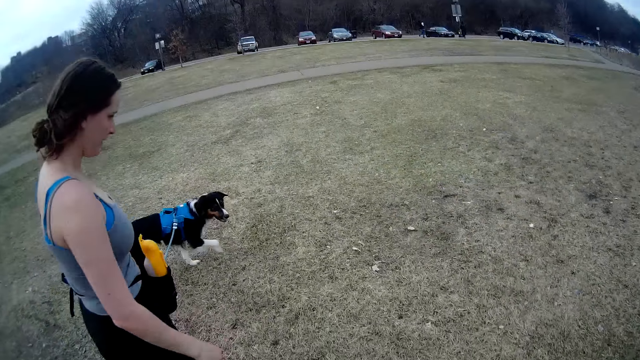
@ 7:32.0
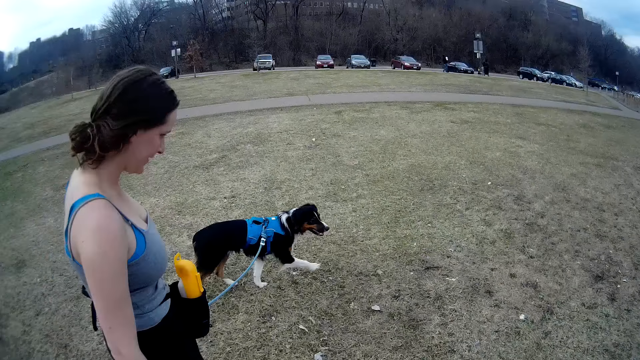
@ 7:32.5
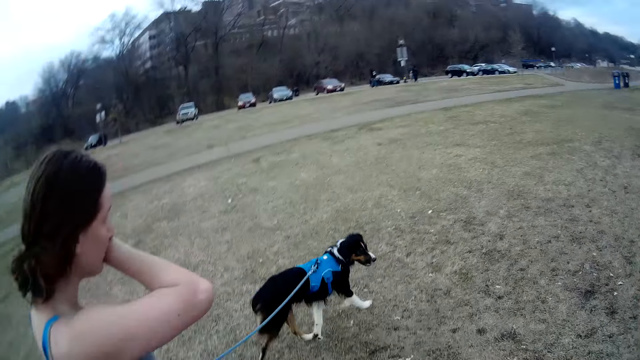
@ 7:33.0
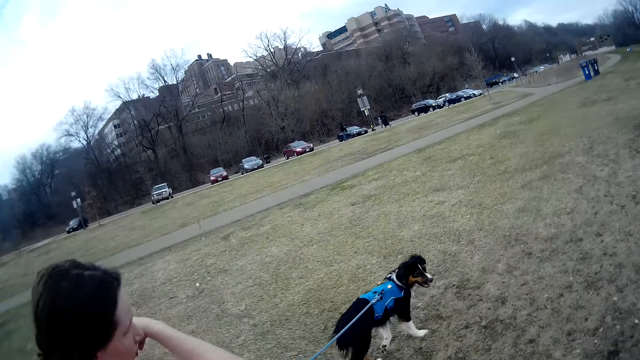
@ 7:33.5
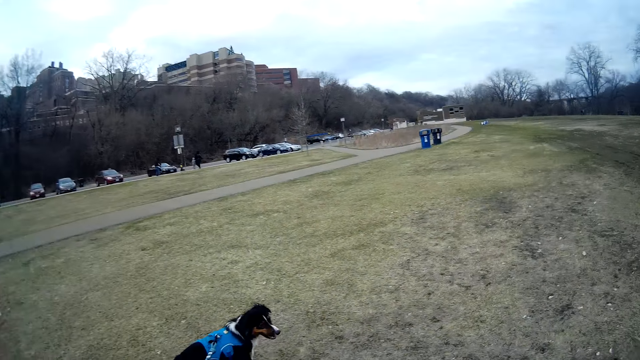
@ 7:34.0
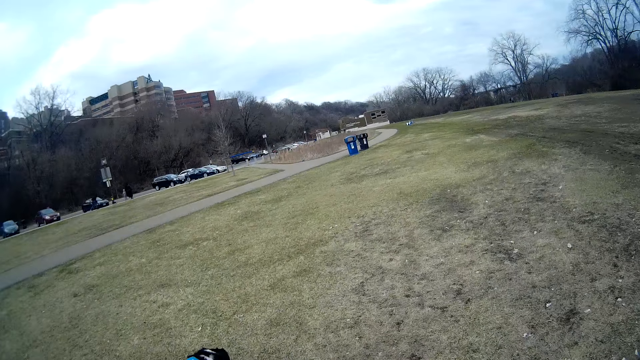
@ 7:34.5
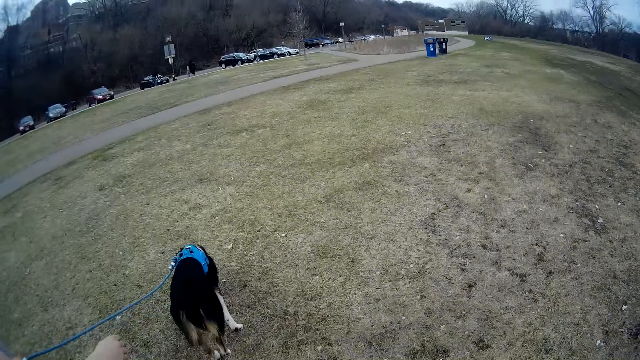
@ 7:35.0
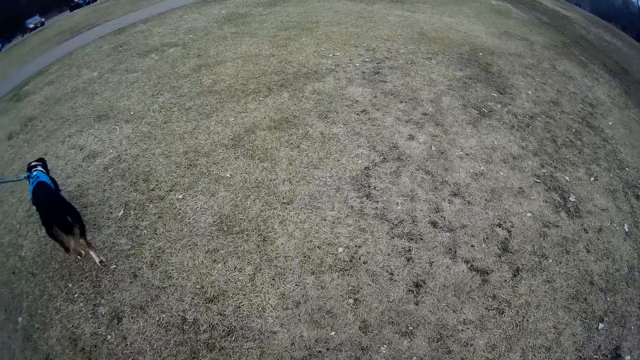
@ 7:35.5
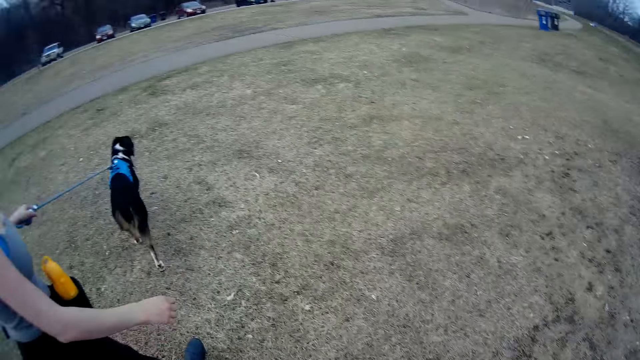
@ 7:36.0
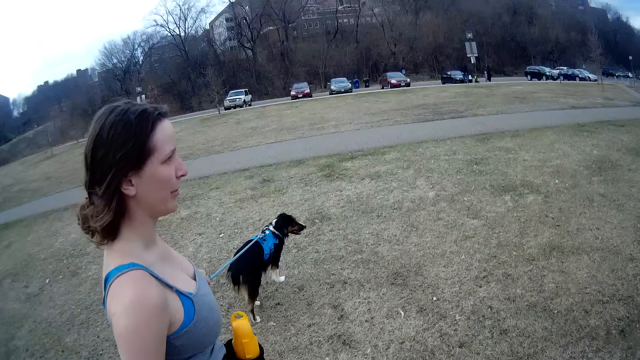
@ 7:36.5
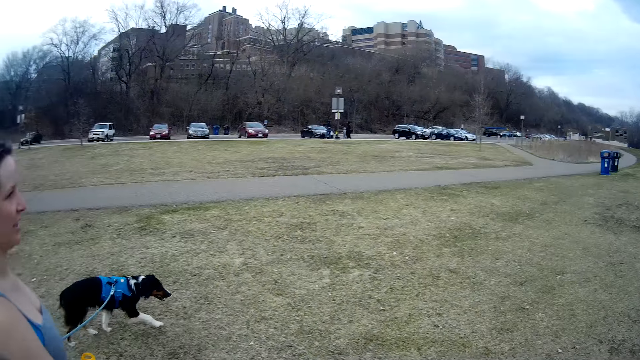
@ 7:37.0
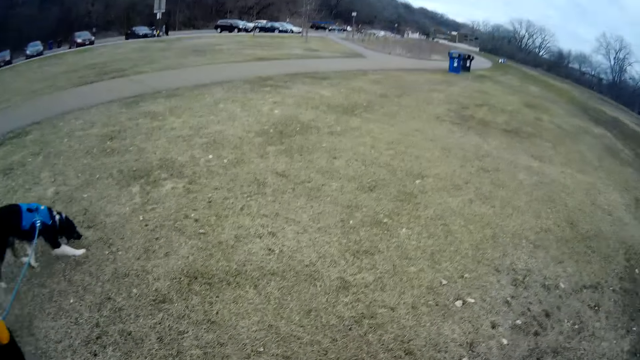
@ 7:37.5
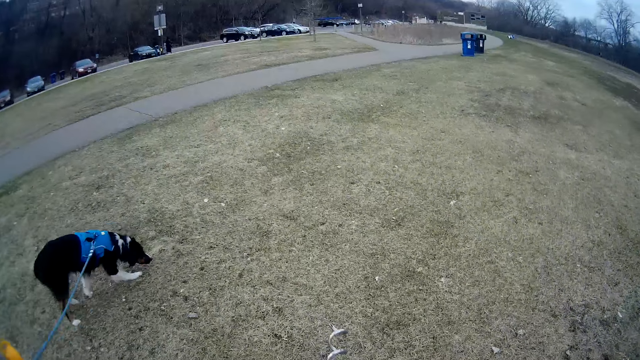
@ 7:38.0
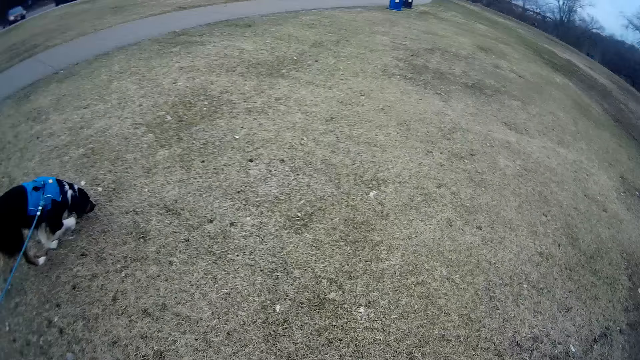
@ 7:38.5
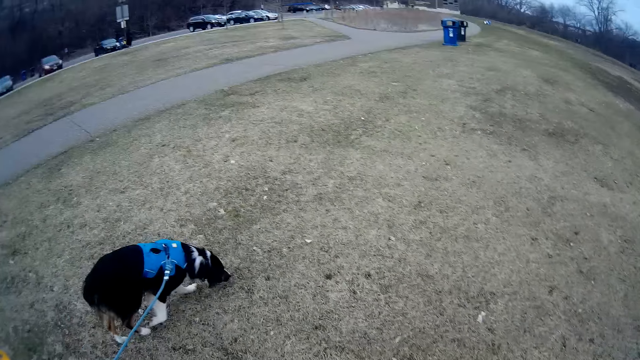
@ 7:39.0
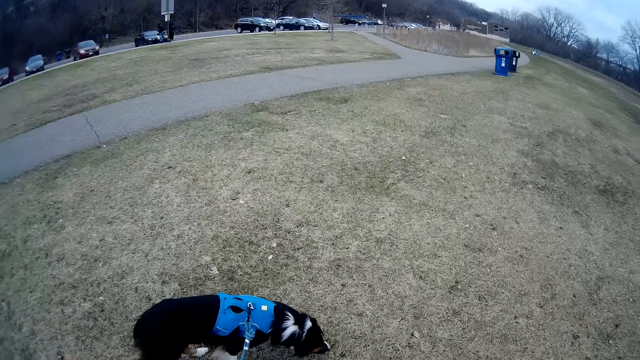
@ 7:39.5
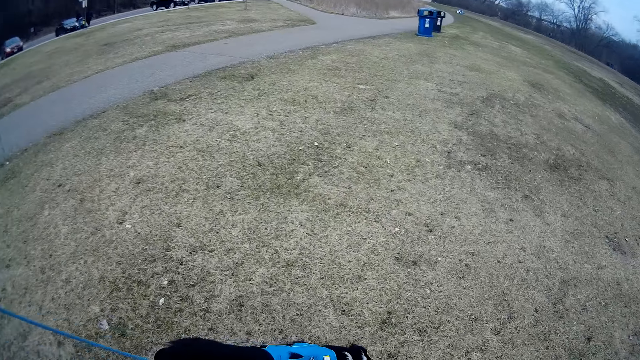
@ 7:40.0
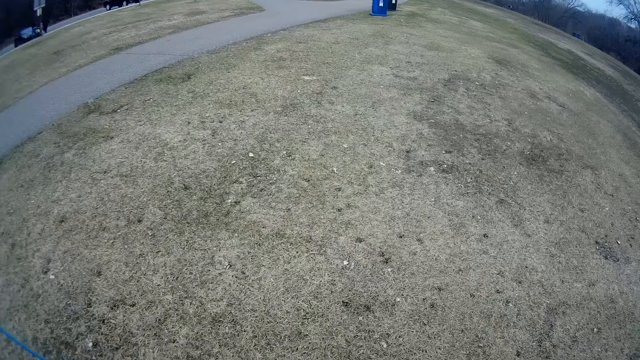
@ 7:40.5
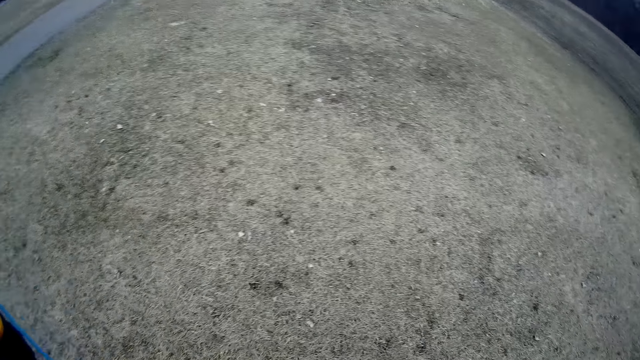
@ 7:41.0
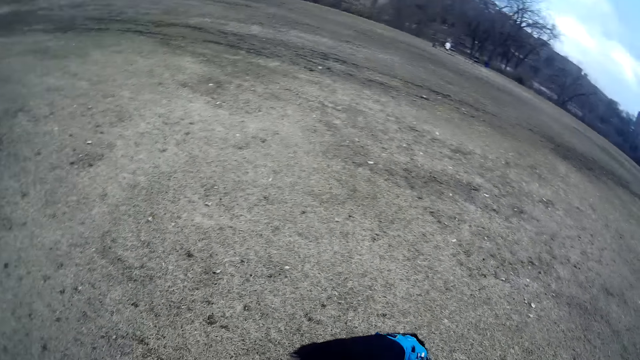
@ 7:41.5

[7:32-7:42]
The person walks around the field.

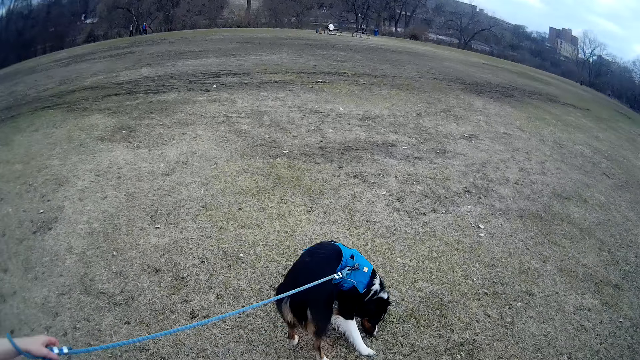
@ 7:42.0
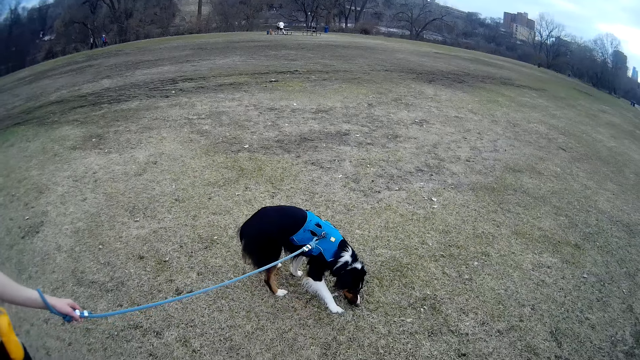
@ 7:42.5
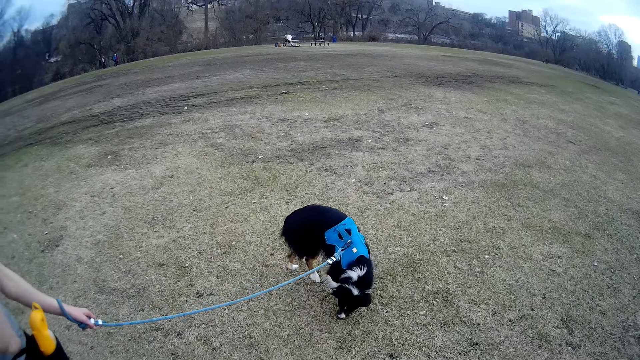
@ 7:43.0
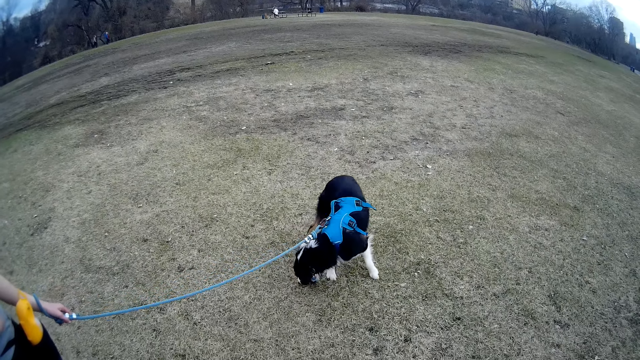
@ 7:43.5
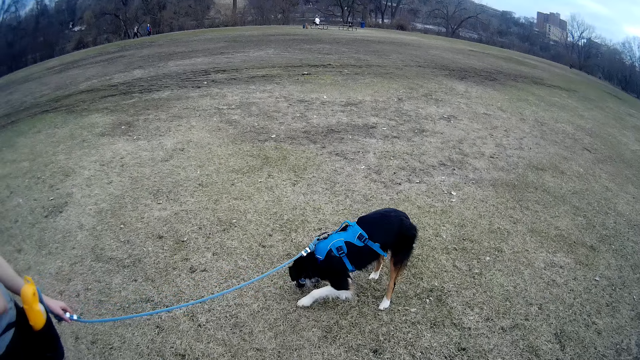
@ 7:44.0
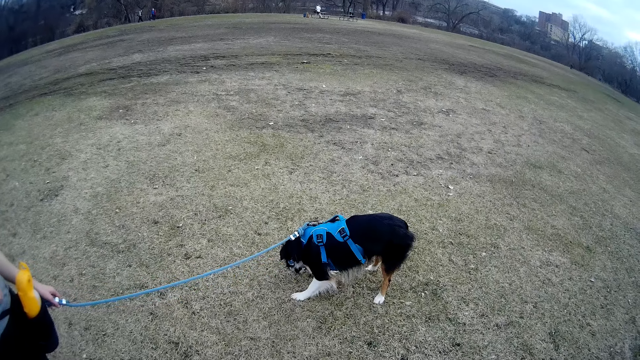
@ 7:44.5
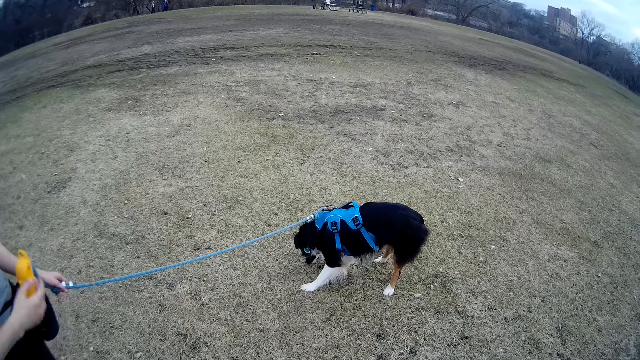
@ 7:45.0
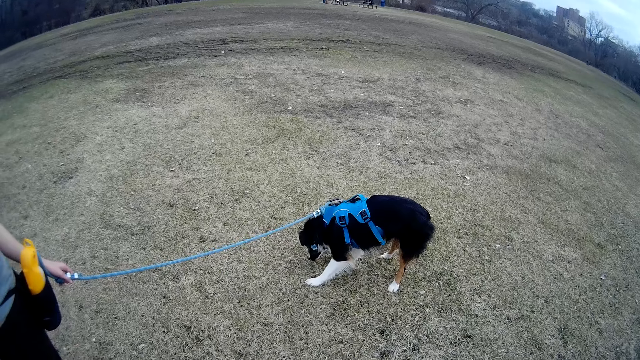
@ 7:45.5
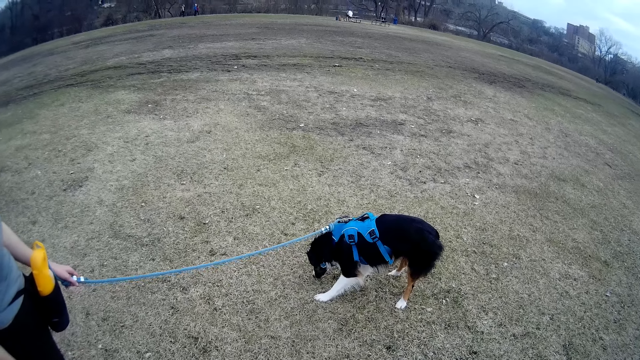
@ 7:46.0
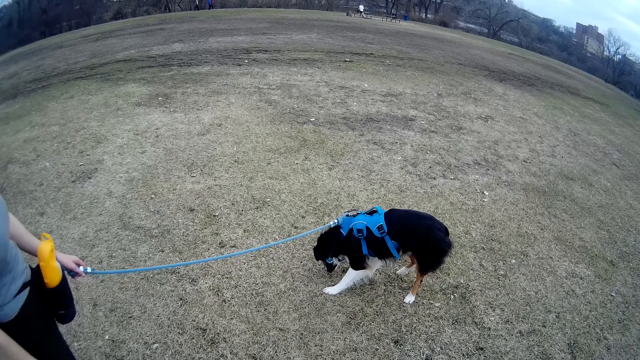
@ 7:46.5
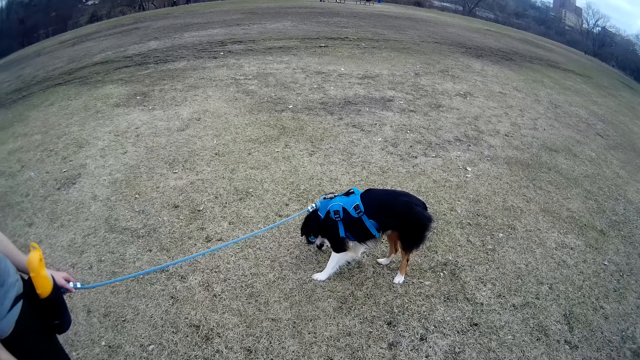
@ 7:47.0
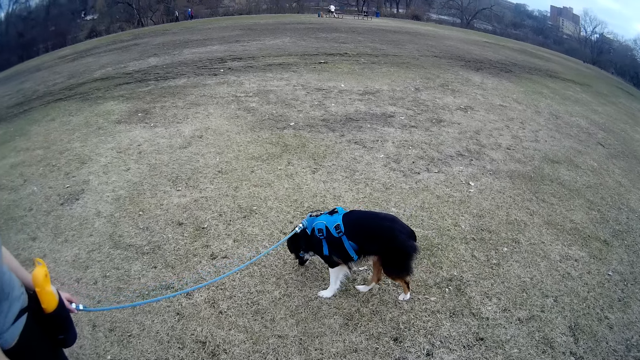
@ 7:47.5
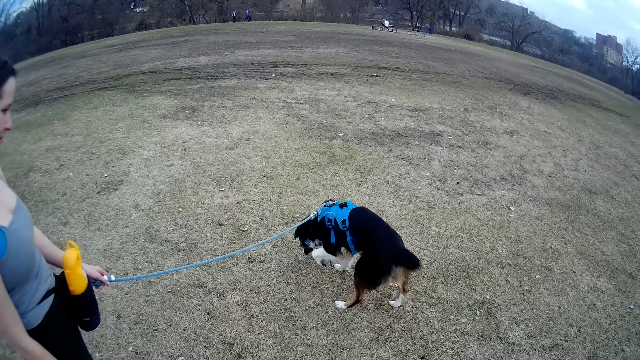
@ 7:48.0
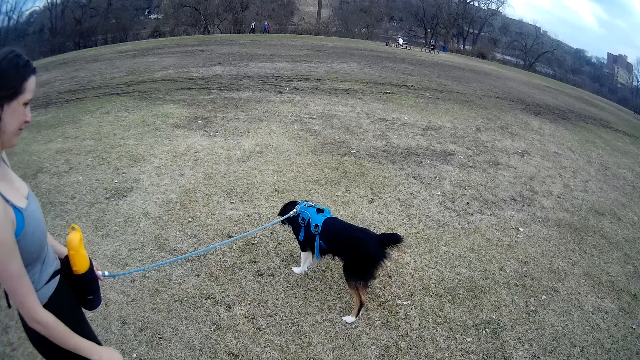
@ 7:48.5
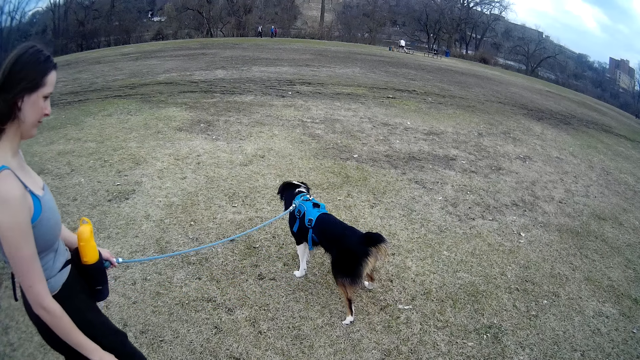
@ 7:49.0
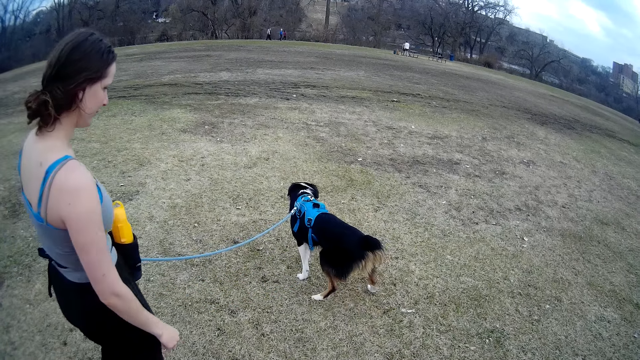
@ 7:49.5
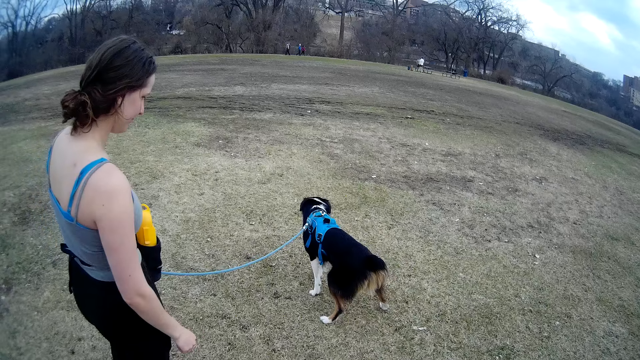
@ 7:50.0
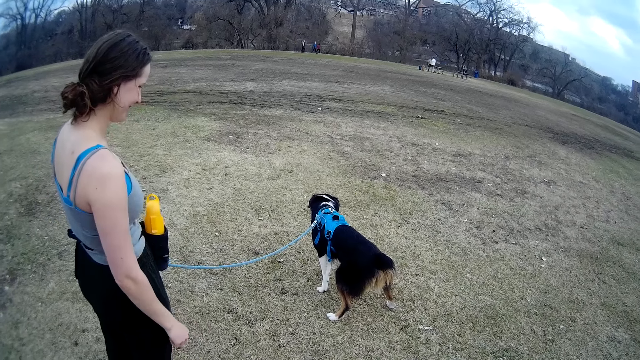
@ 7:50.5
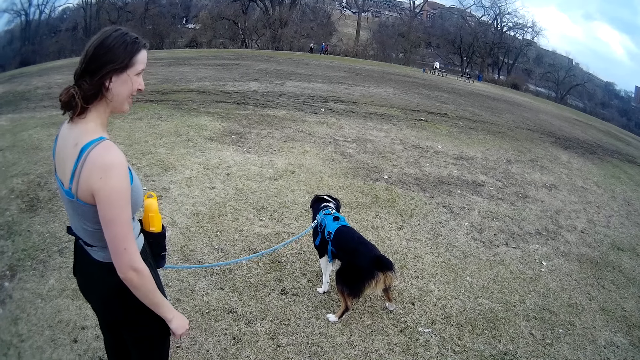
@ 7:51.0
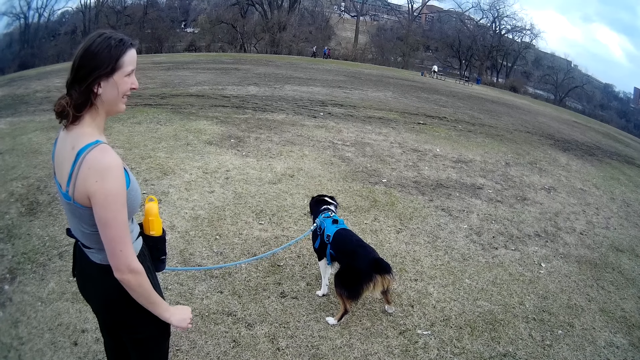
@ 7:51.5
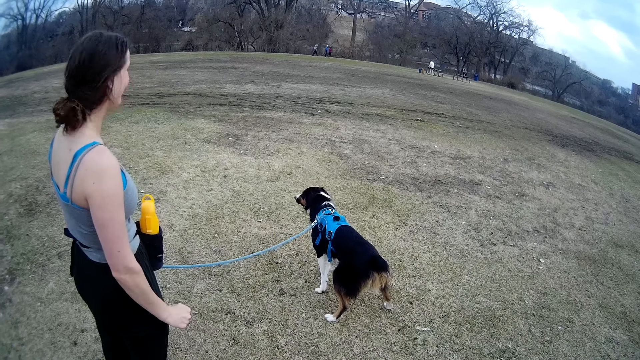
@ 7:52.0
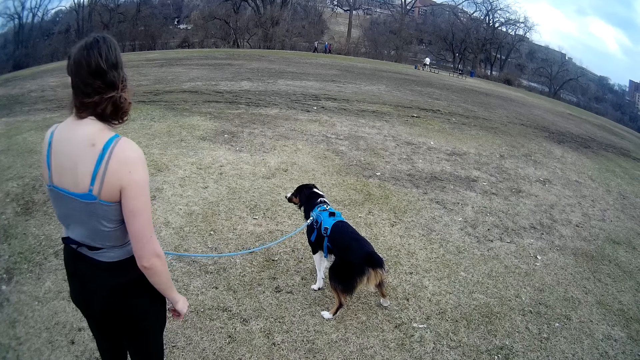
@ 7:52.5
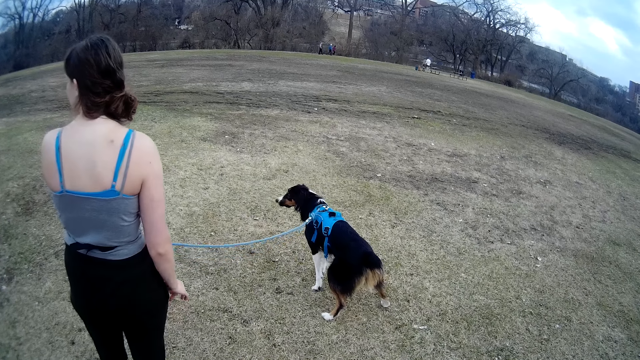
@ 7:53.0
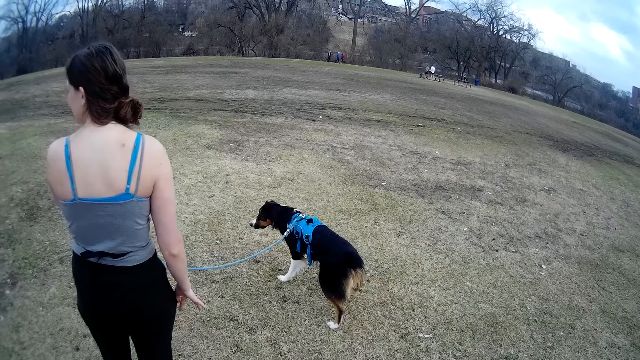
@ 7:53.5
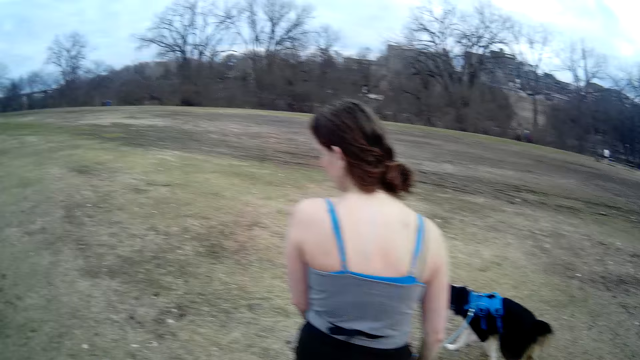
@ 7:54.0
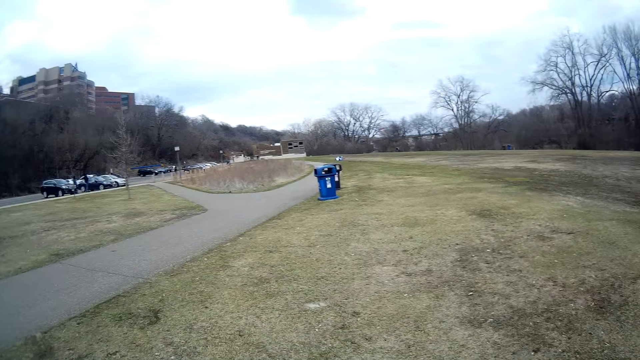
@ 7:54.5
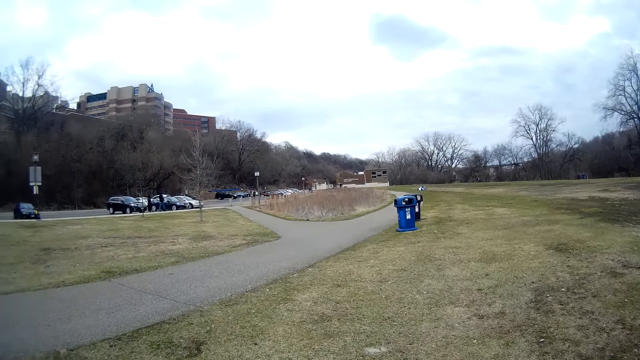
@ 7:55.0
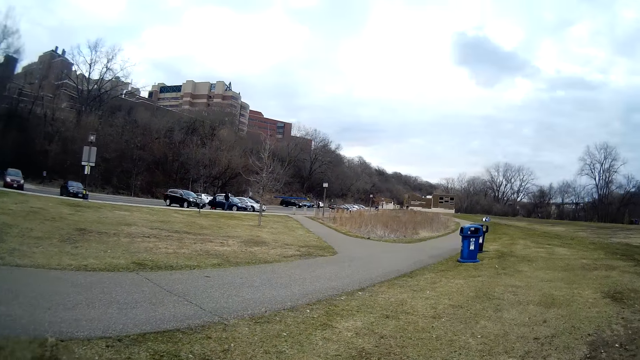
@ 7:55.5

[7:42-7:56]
The dog sniffs the ground.
